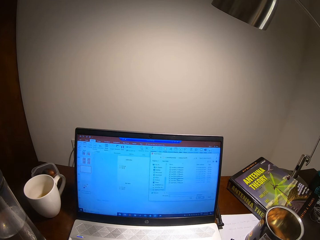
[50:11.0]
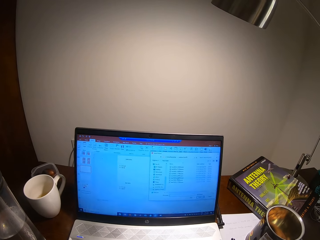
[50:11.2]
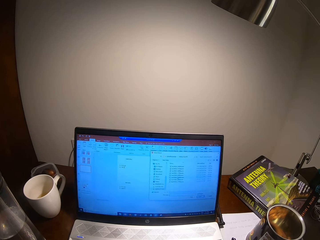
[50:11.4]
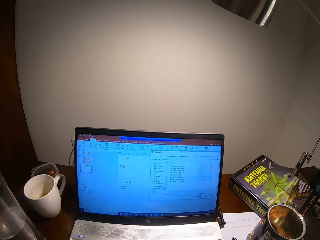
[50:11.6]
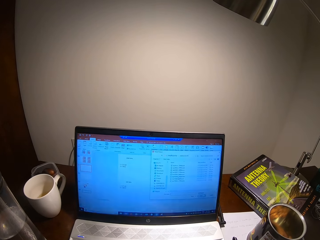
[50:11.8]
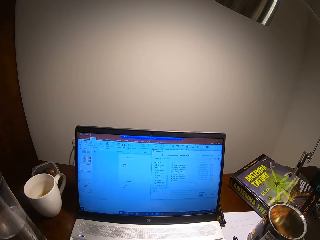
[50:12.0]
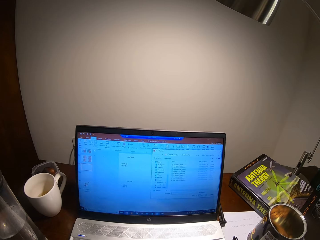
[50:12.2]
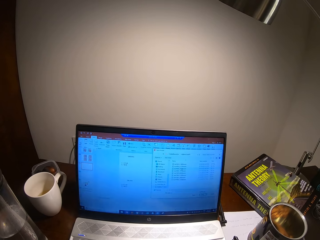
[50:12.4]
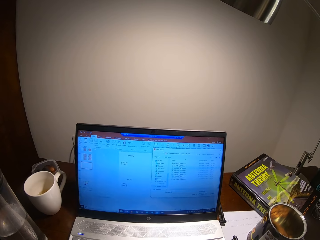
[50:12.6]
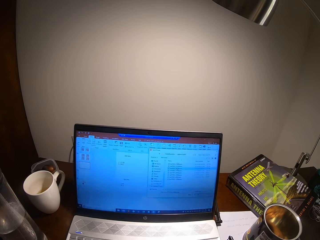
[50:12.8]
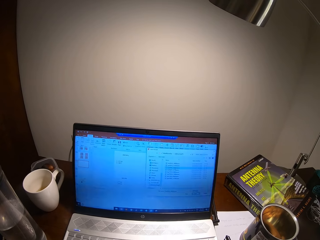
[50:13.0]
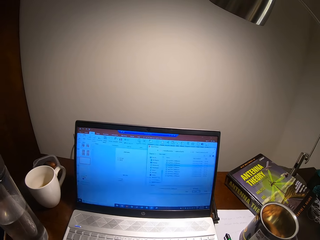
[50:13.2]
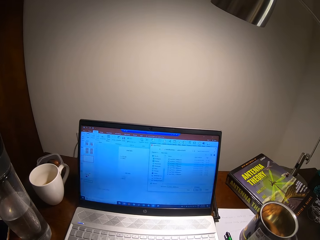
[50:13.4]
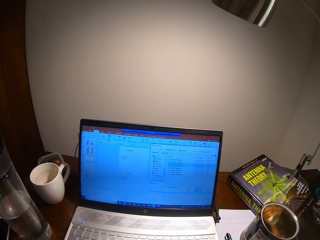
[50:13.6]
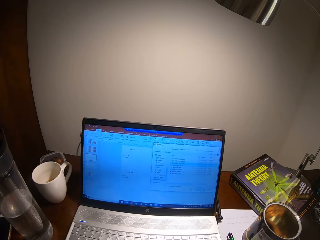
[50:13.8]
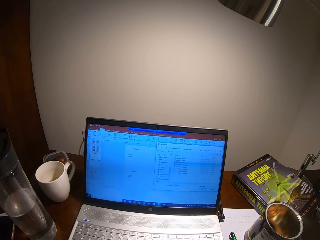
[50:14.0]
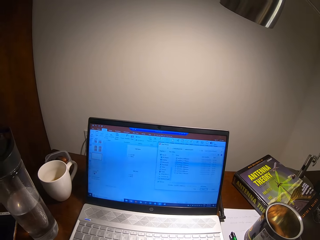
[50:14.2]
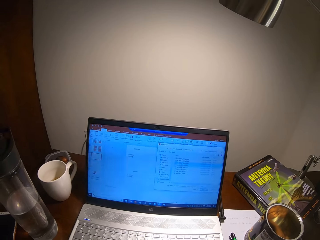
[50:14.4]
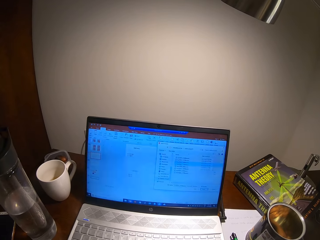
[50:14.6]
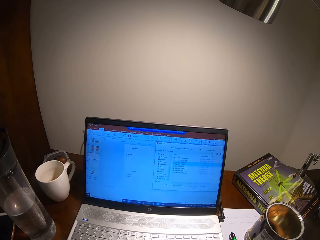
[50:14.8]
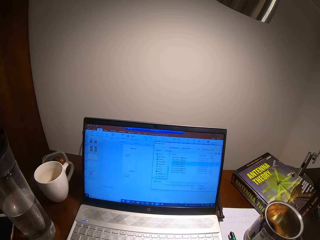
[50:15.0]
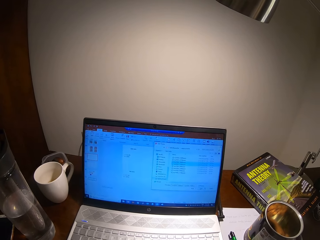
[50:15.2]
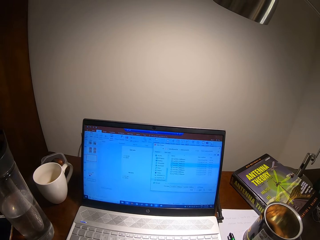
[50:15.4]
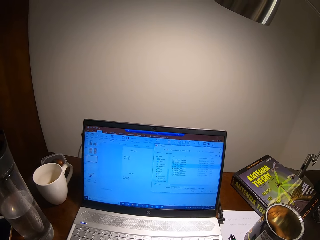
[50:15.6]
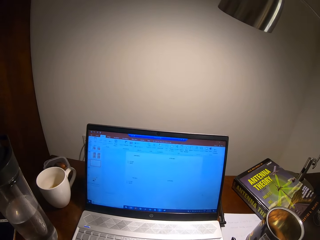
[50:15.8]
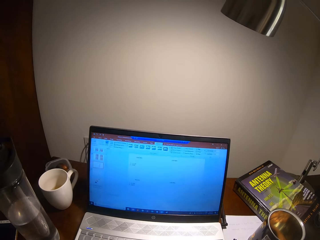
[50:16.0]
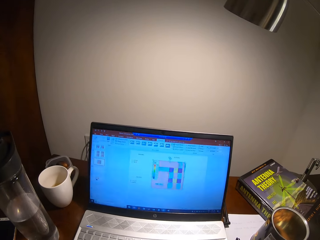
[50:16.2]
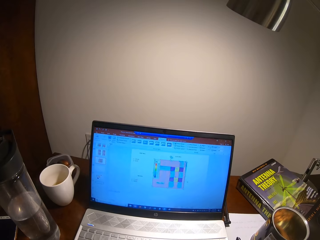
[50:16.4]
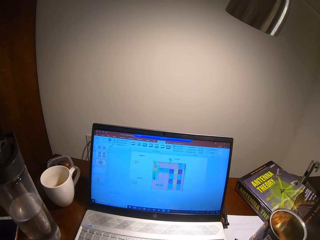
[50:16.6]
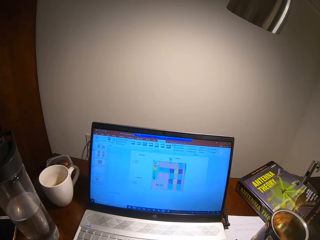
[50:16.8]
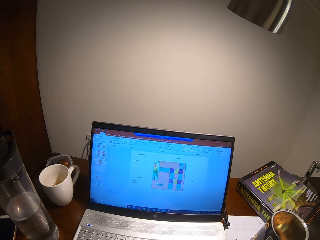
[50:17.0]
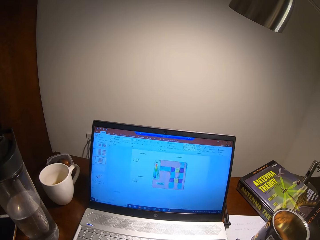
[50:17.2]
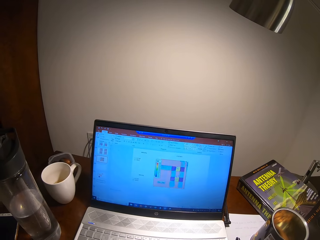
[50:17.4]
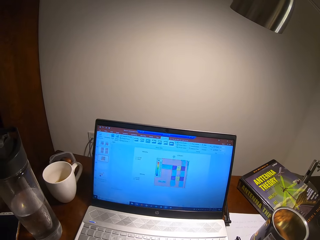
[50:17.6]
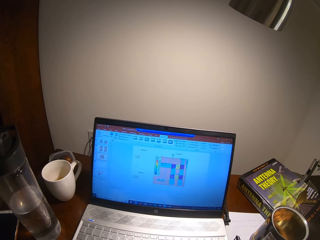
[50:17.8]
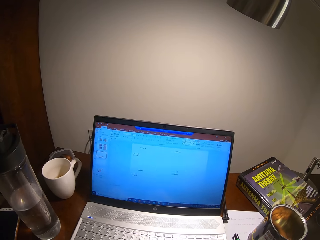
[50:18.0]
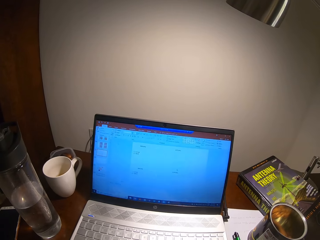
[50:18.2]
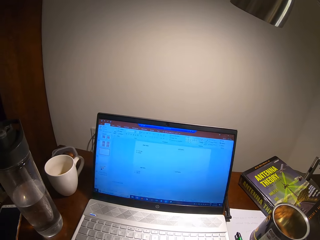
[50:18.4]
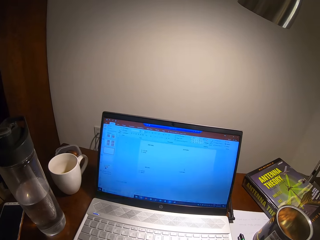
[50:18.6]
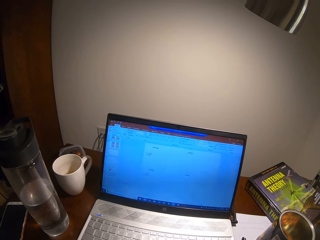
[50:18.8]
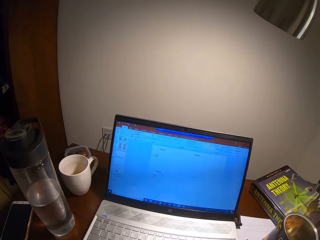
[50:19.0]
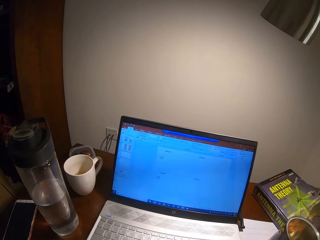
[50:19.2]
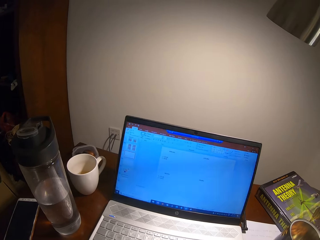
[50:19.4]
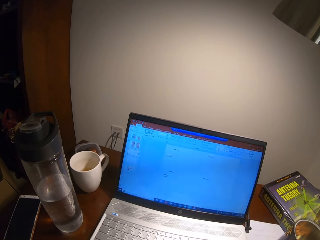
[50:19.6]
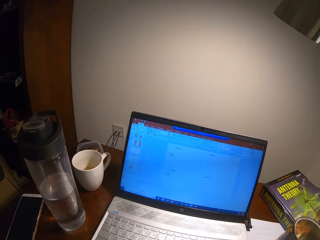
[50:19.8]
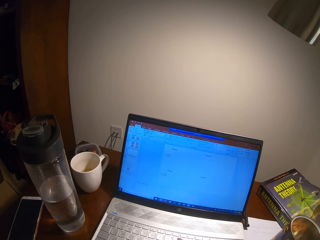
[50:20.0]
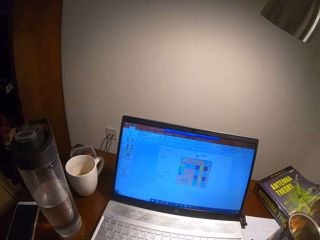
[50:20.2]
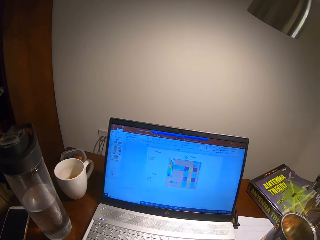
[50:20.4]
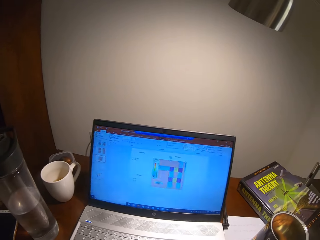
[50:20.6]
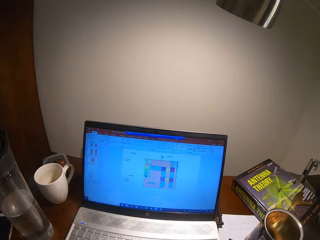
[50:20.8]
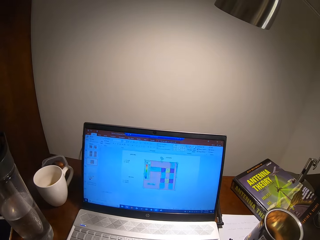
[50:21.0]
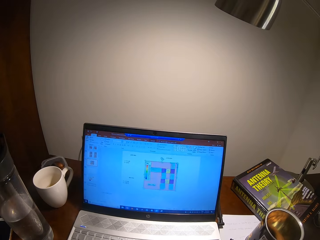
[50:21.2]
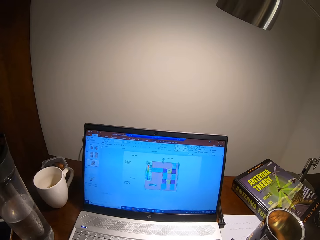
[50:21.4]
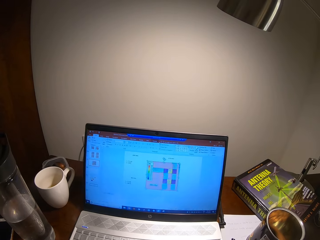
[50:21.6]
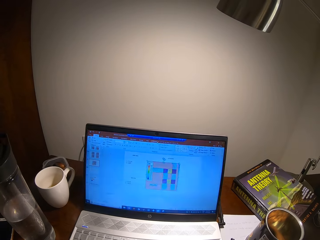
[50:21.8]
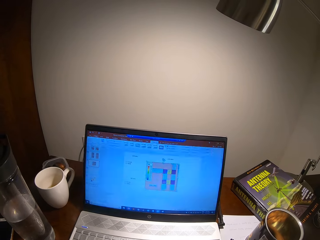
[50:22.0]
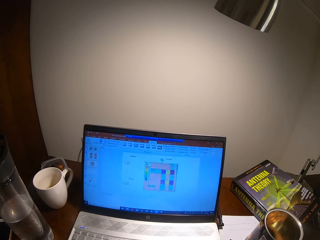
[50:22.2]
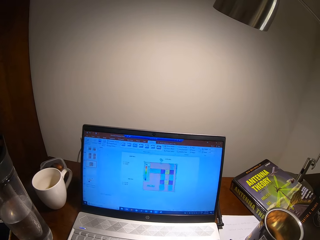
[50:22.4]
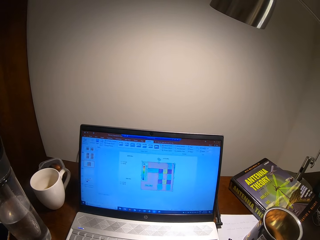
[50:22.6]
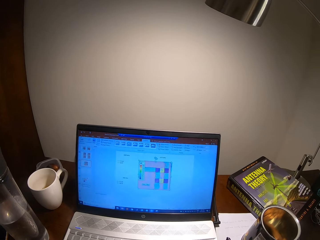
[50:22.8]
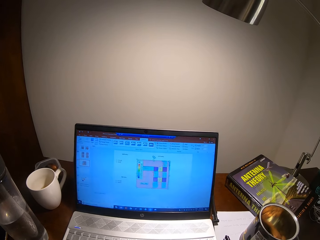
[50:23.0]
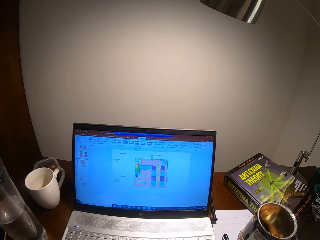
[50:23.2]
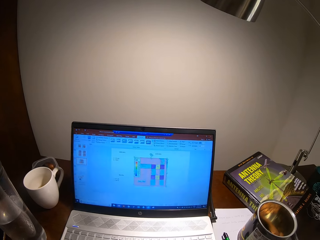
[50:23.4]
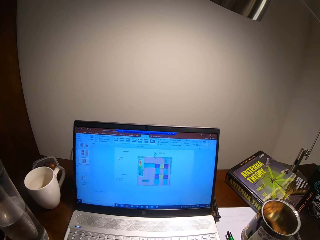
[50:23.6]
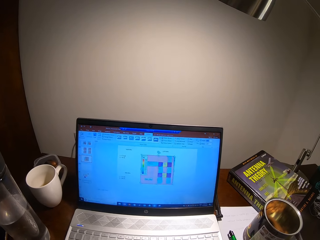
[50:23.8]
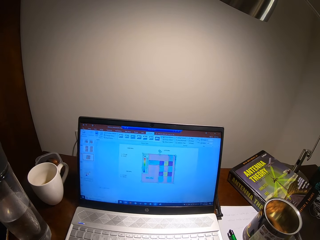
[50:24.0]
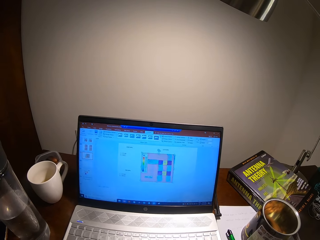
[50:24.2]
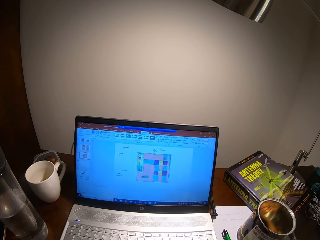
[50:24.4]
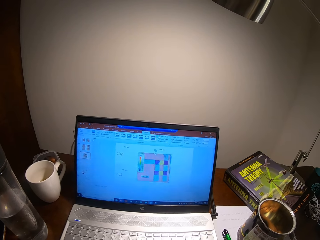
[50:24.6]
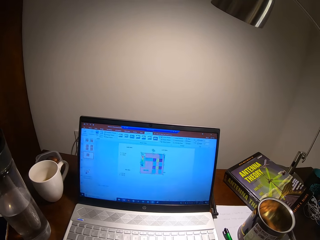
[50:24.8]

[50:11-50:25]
The camera wearer turns around.

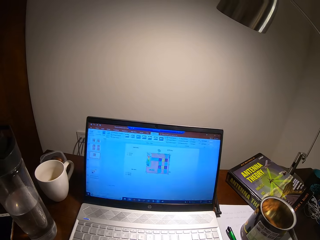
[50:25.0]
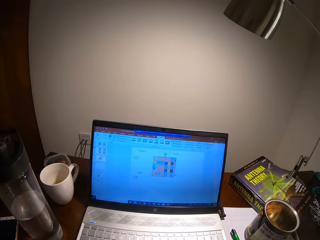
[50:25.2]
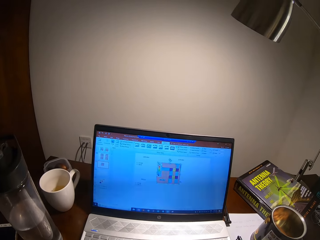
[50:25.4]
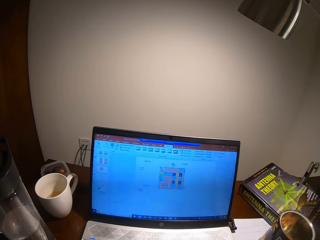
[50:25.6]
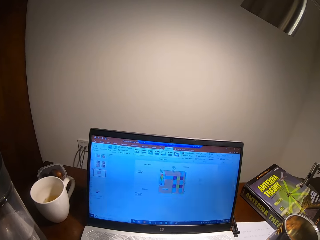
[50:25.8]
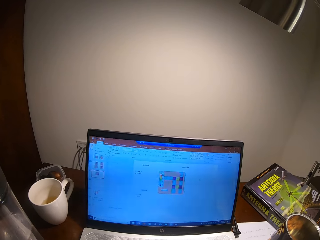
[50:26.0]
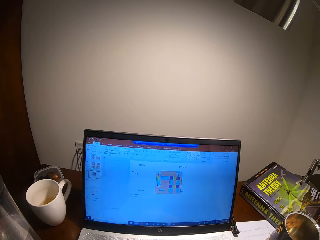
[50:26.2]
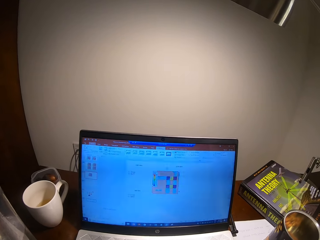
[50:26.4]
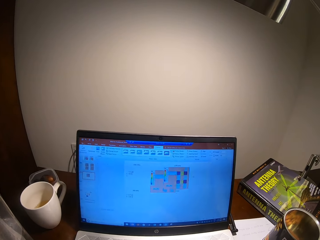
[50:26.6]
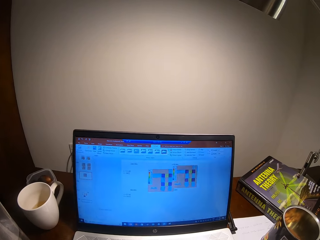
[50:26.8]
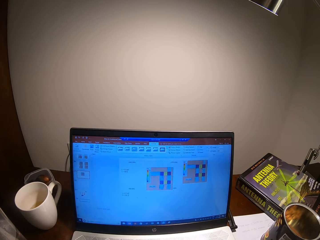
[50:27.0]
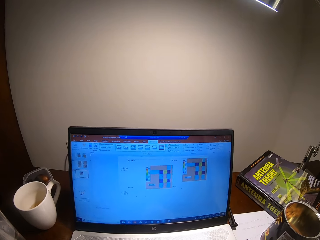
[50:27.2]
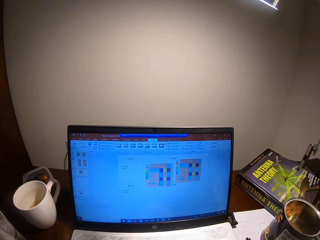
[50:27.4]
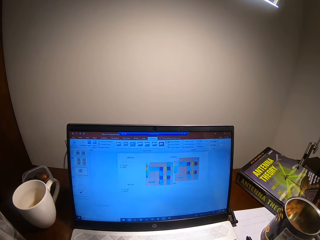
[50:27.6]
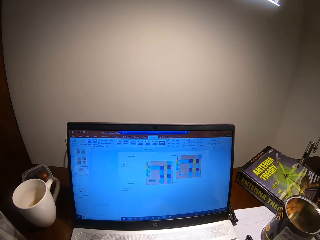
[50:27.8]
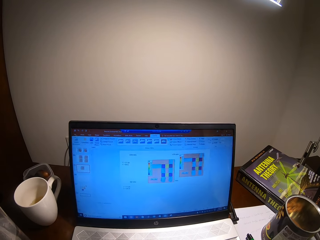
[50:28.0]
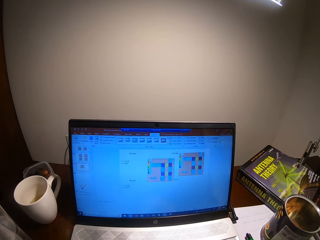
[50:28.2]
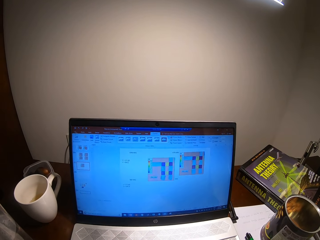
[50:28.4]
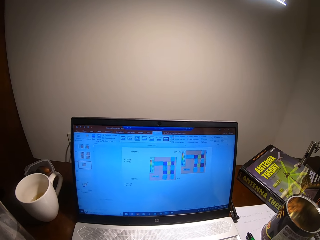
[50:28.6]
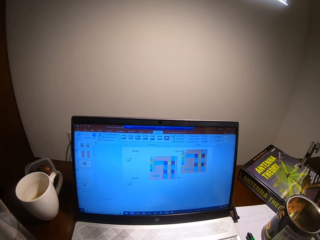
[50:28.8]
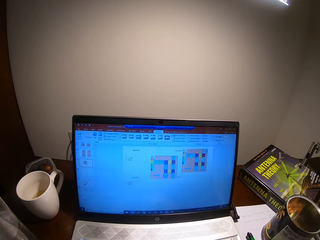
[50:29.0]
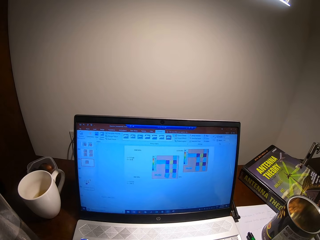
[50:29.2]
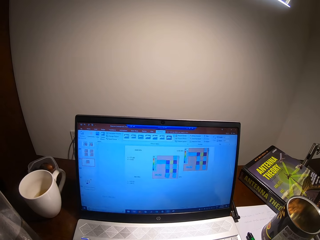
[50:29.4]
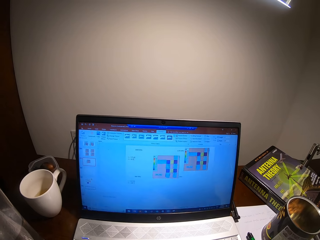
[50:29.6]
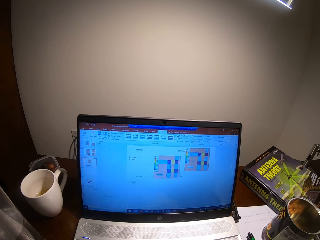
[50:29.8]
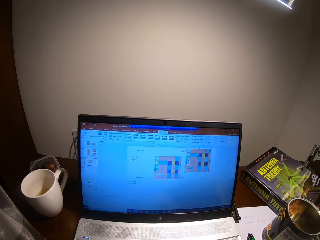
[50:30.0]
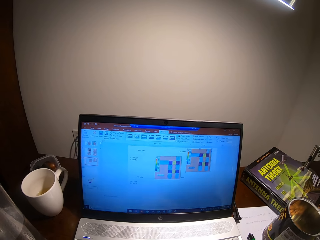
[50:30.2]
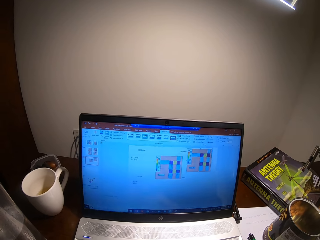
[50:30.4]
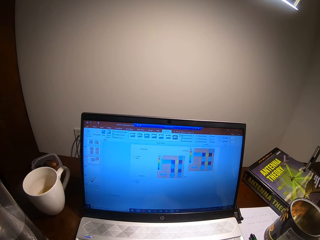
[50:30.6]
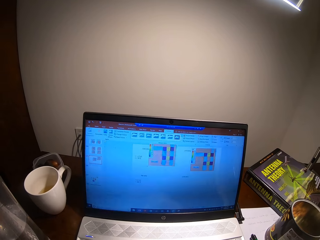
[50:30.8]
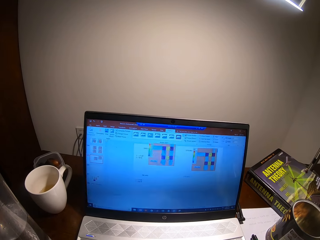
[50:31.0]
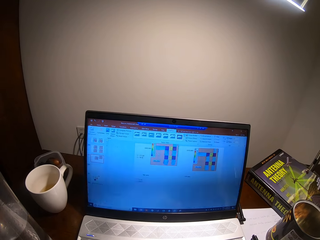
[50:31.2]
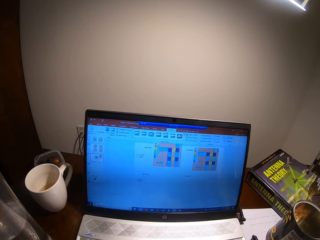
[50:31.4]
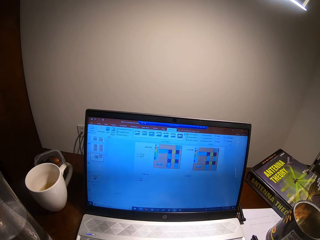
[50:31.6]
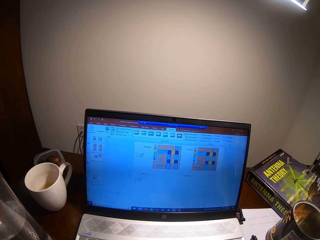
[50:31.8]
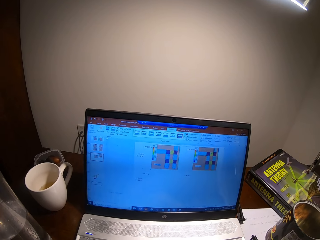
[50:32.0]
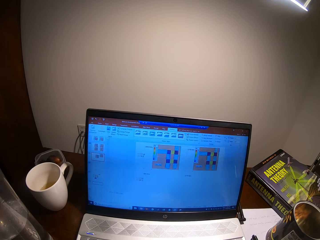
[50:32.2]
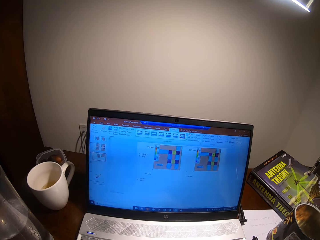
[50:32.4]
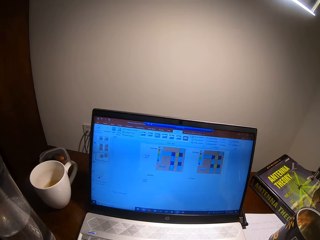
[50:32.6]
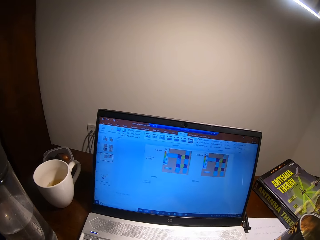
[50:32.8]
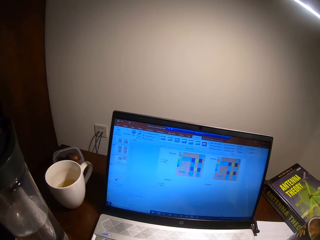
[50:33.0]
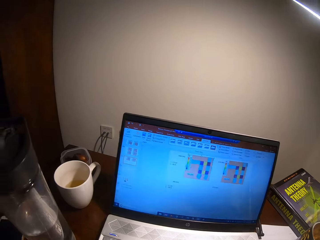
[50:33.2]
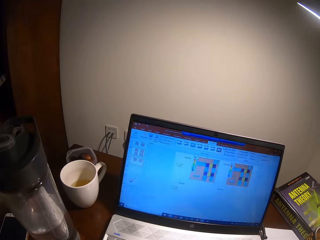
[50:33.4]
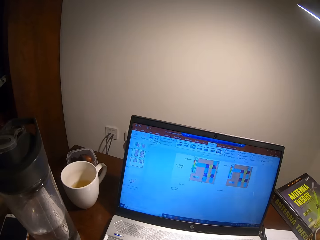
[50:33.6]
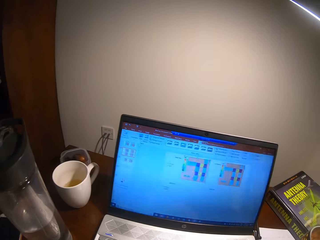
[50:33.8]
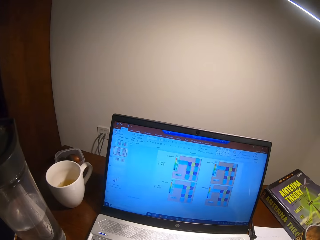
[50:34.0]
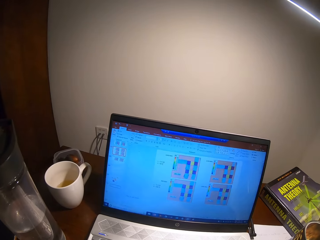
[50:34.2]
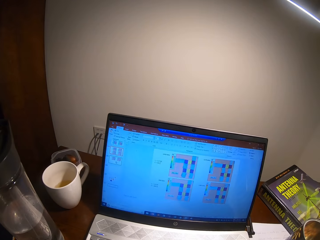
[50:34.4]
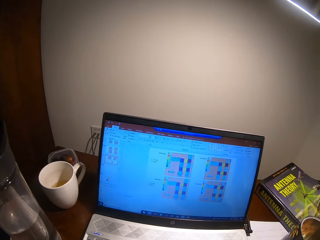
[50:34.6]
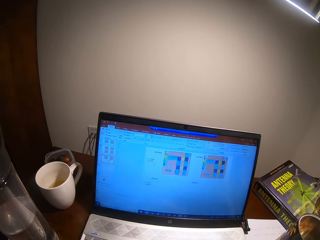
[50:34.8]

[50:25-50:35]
The camera wearer types on a keyboard. They adjust images on the screen. They turn around.
